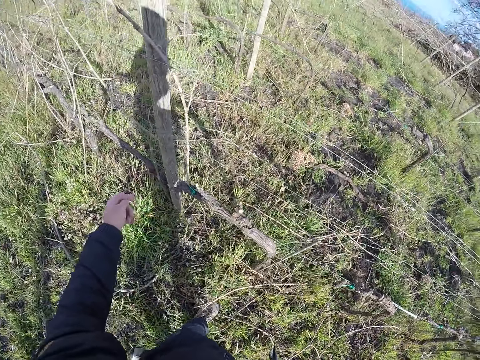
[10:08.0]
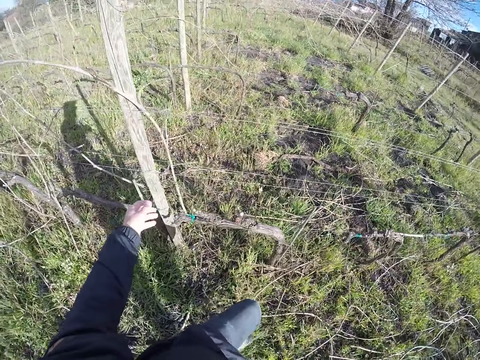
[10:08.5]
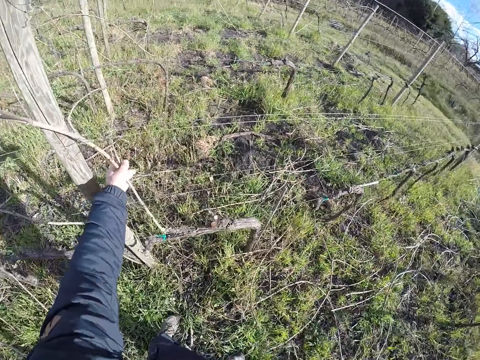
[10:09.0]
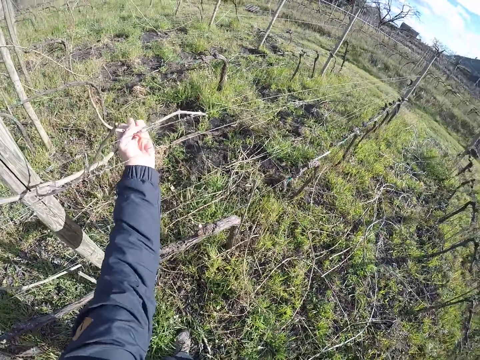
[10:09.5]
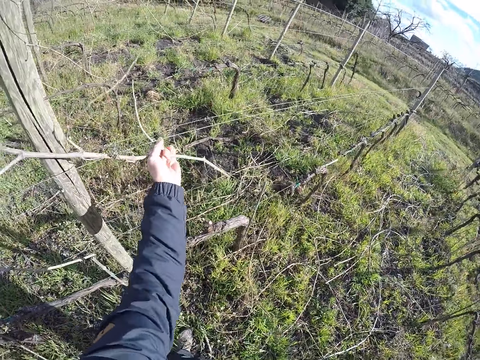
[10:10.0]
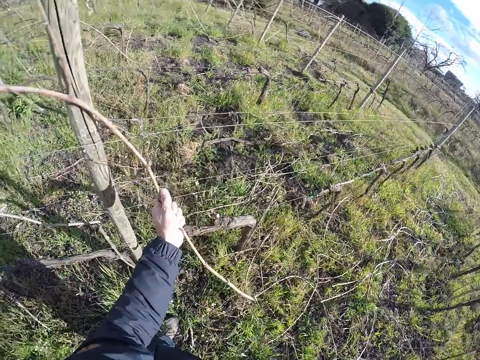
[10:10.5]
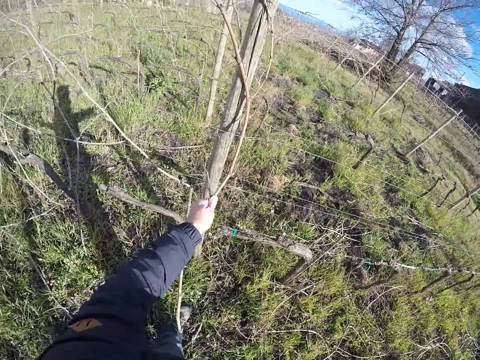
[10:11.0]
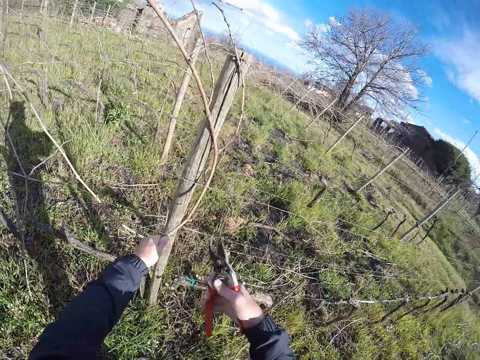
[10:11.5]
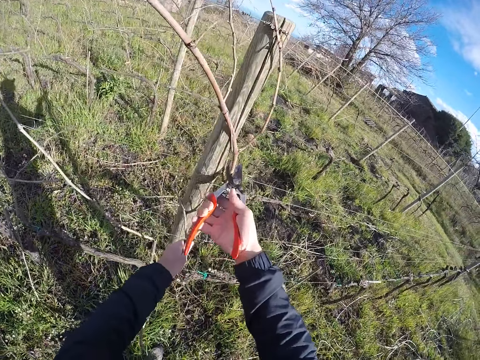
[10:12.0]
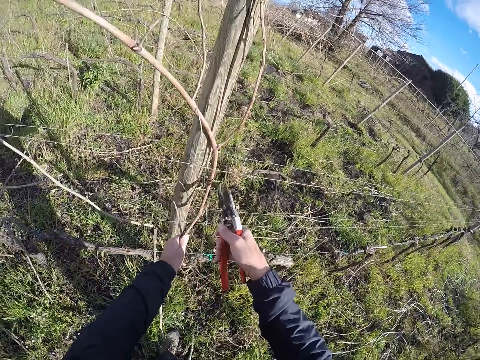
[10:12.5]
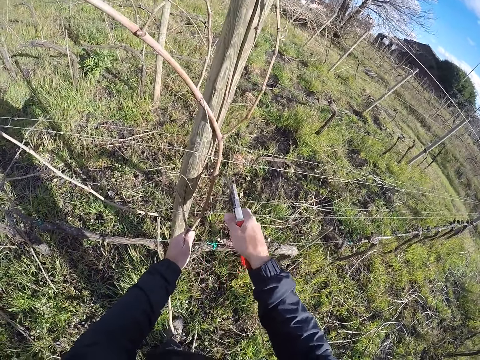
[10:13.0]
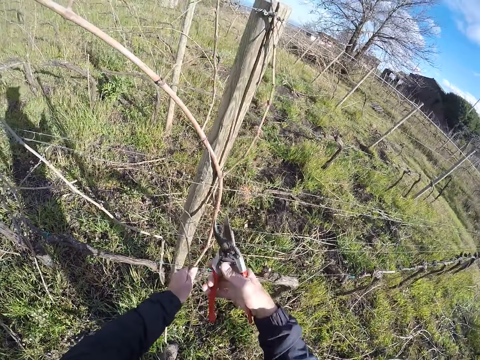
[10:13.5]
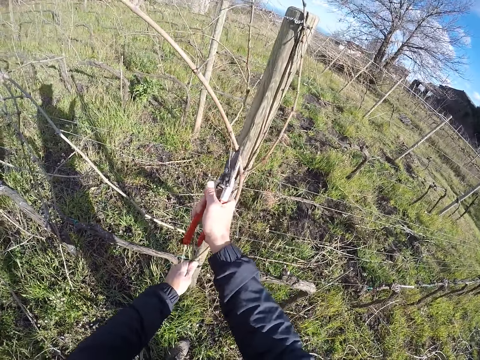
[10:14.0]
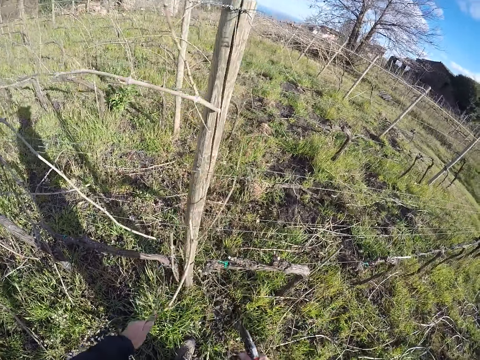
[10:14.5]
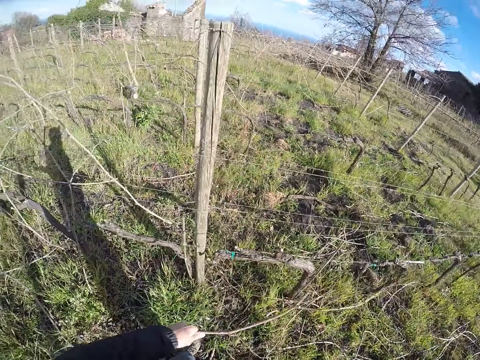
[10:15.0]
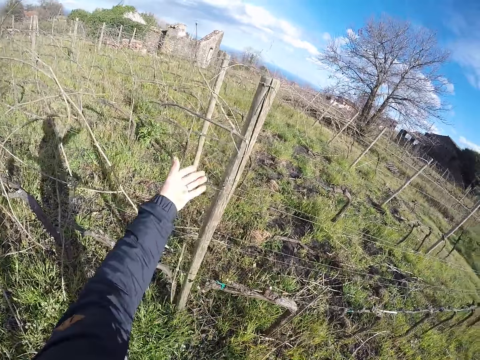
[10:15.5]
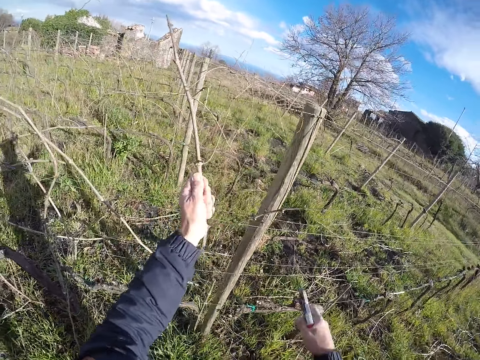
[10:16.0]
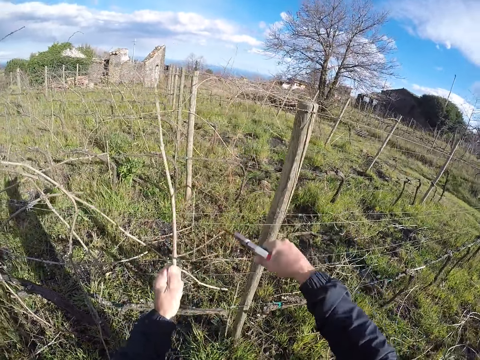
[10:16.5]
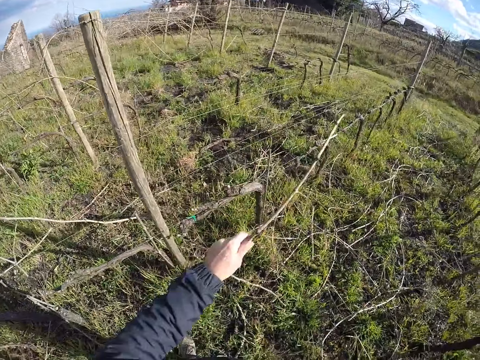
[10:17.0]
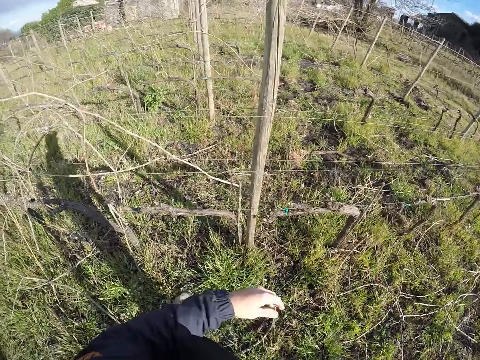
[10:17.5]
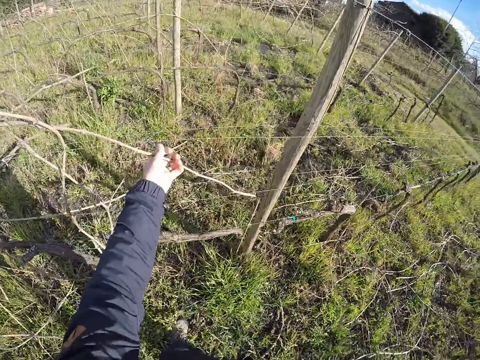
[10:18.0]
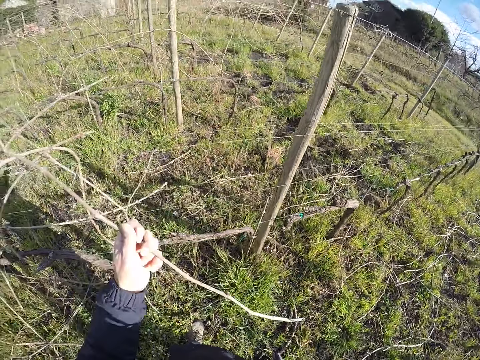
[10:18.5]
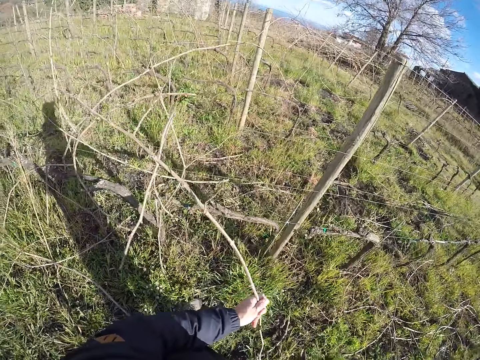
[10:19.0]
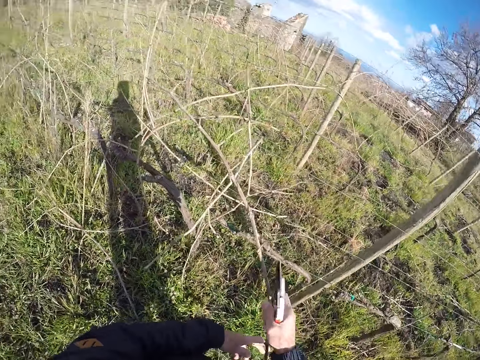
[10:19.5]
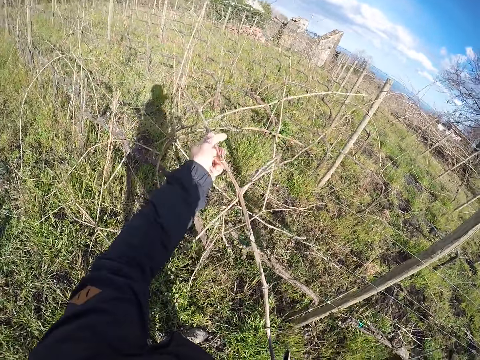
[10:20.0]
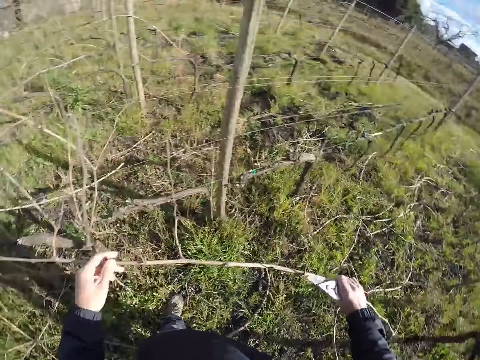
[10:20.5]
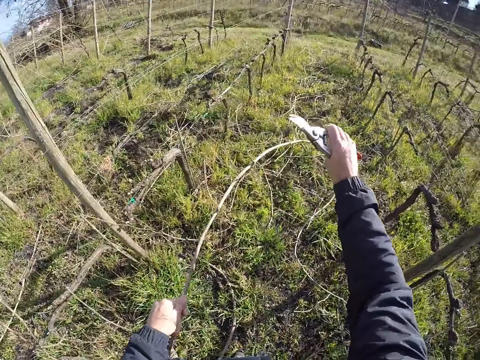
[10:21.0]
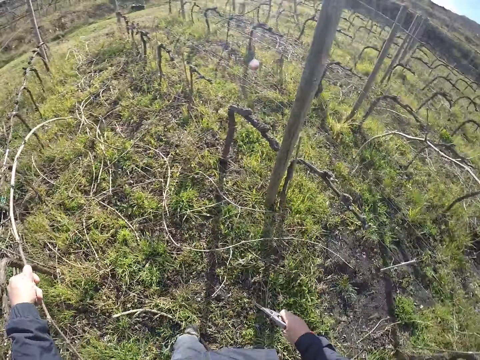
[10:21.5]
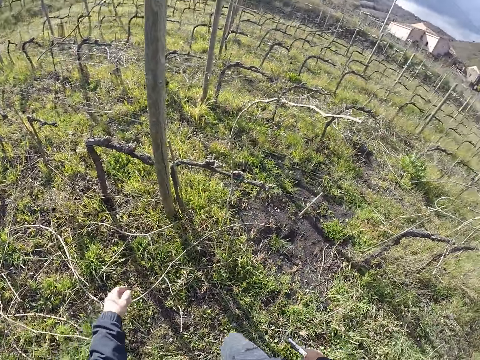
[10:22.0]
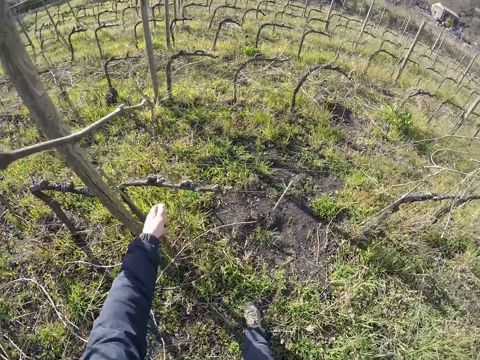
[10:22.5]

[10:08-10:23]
The camera wearer picks a twig from the barbed wire with his left hand. He cuts the twig with the pair of secateurs with his right hand. He drops the twig on the floor with his left hand. He picks a twig from the barbed wire with his left hand. He cuts the twig with the pair of secateurs with his right hand. He drops the twig on the floor with his left hand. He picks a twig from the barbed wire with his left hand. He removes the twig from the barbed wire with both hands. He drops the twig on the floor with his left hand.

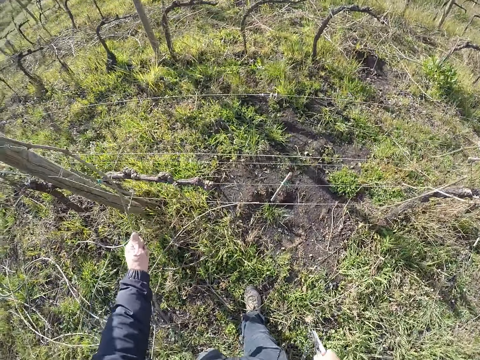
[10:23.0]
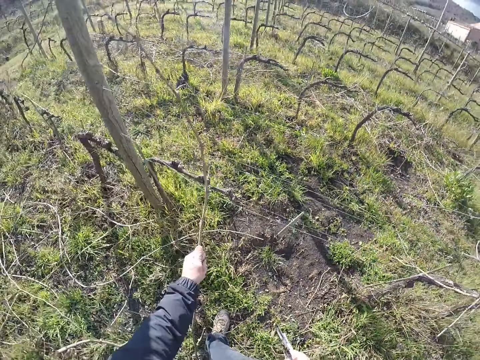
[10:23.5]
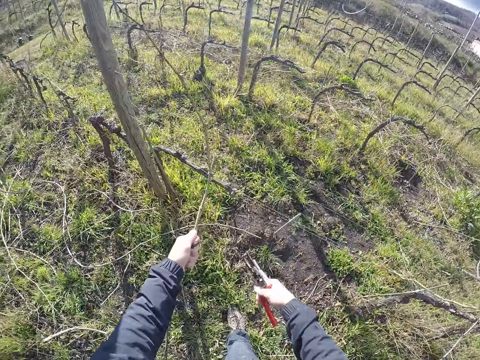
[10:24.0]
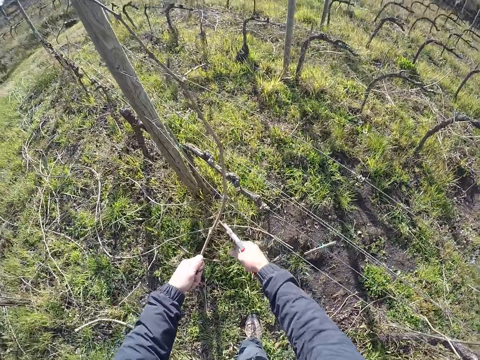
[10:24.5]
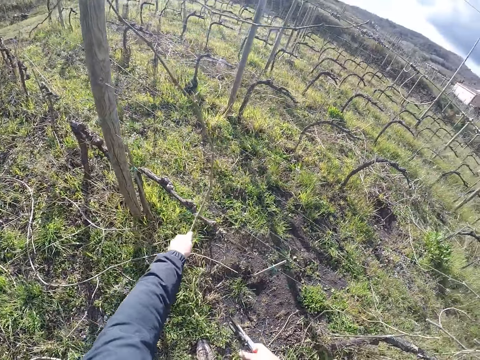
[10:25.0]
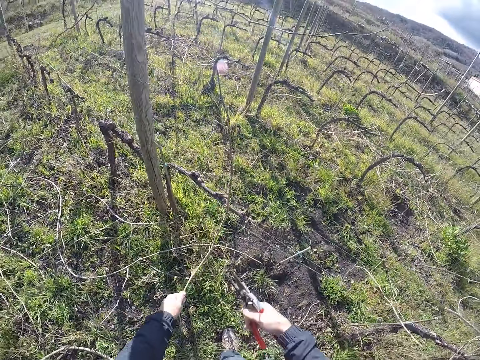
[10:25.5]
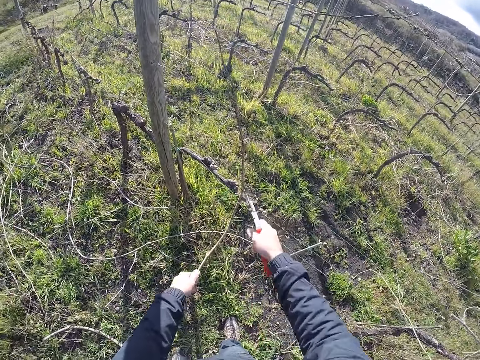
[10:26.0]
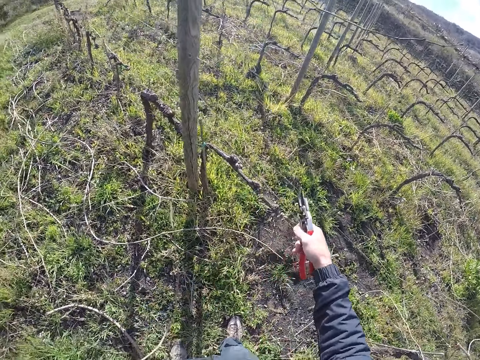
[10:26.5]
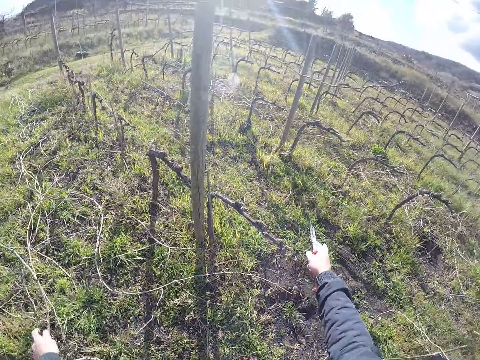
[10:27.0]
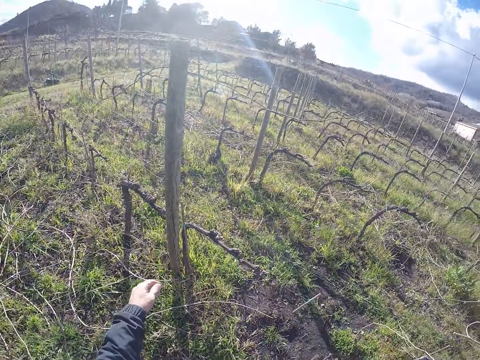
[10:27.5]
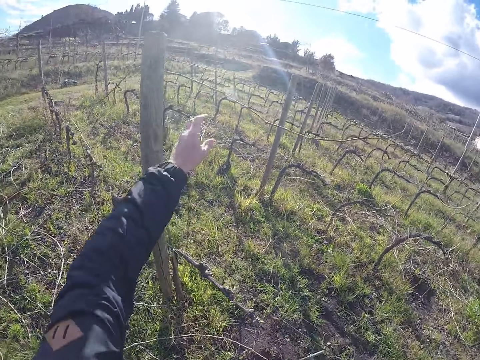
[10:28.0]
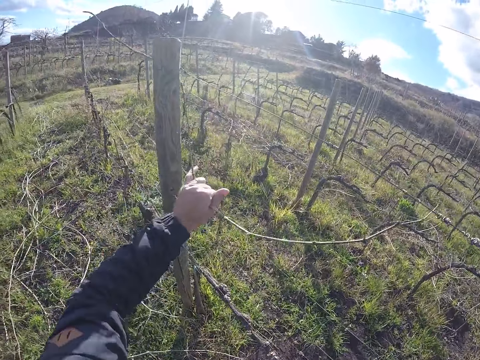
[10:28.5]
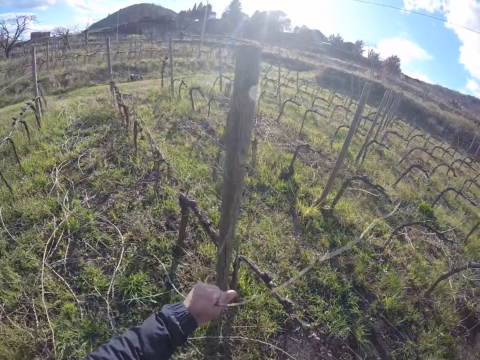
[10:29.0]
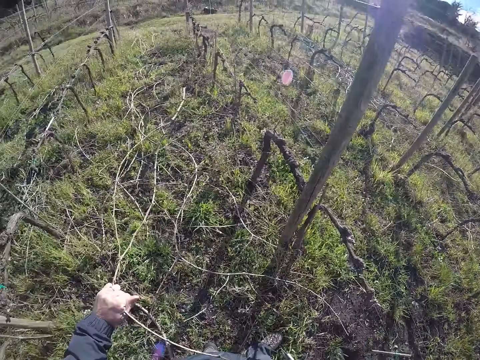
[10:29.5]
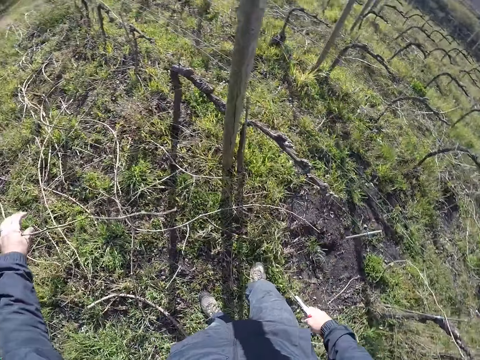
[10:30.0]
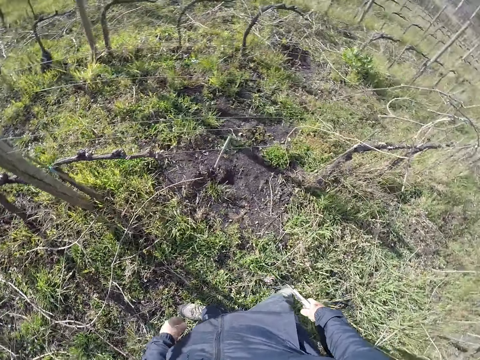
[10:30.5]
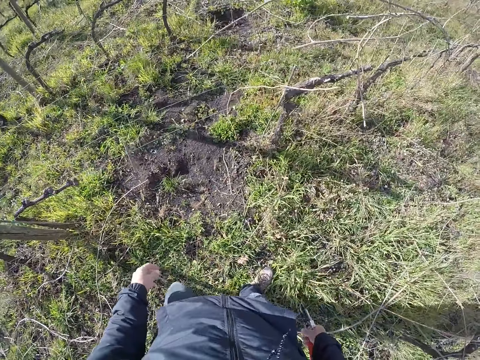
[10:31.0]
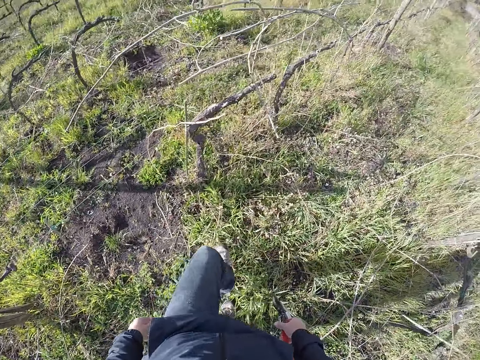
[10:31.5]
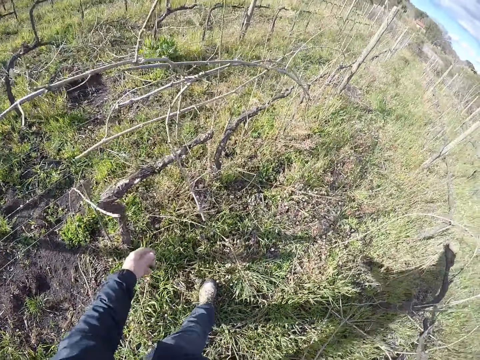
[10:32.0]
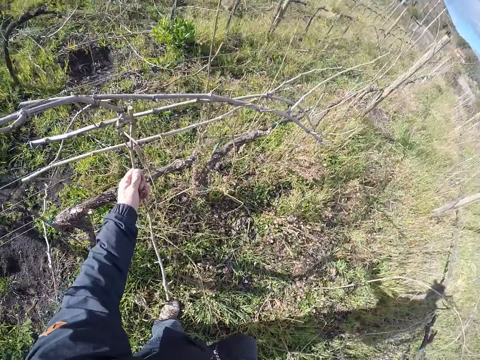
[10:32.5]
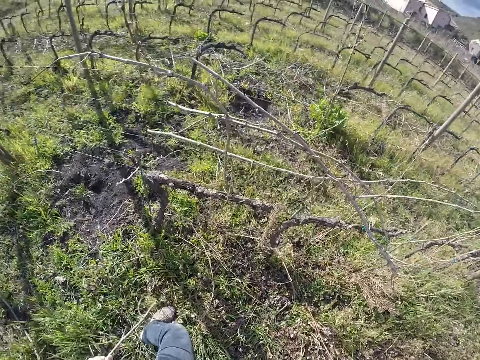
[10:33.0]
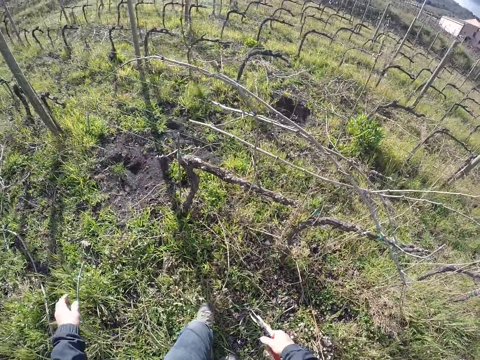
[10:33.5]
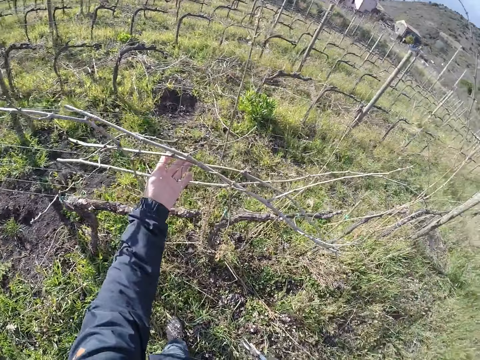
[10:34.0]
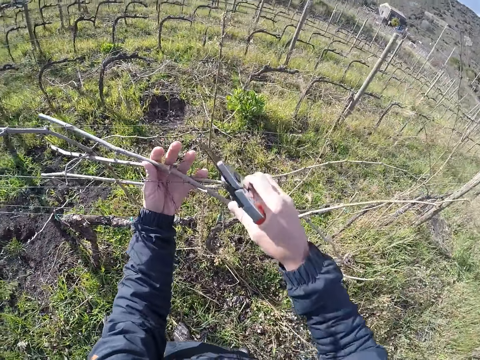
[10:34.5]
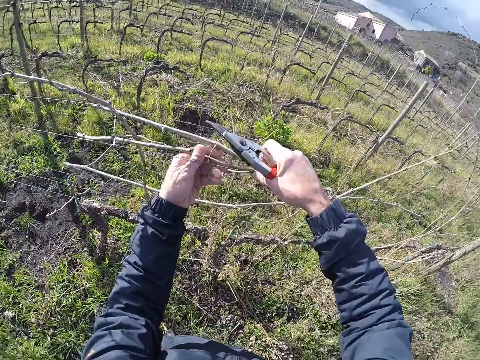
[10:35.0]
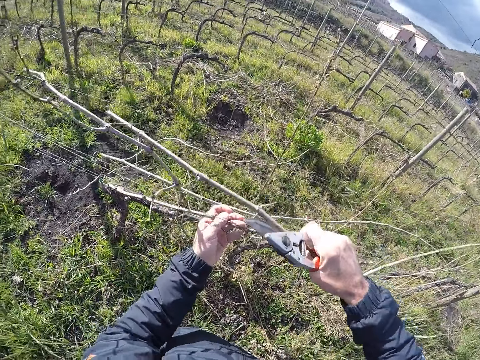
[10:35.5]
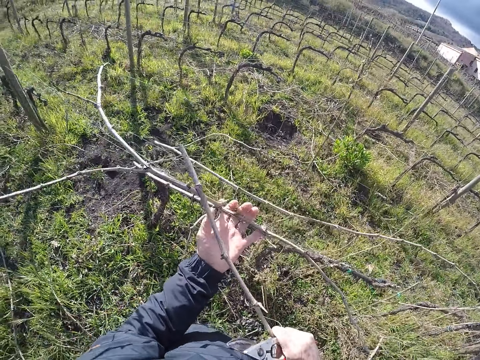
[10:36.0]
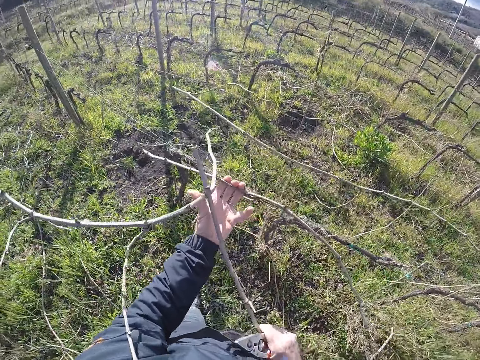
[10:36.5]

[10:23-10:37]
The camera wearer picks a twig from the barbed wire with his left hand. He cuts the twig with the pair of secateurs with his right hand. He drops the twig on the floor with his left hand. He picks a twig from the barbed wire with his left hand. He drops the twig on the floor with his left hand. He picks a twig from the barbed wire with his left hand. He drops the twig on the floor with his left hand. He picks a twig from the barbed wire with his left hand.
